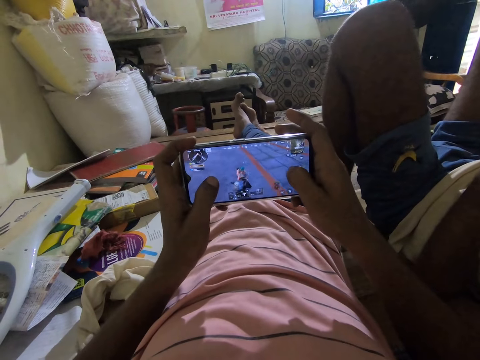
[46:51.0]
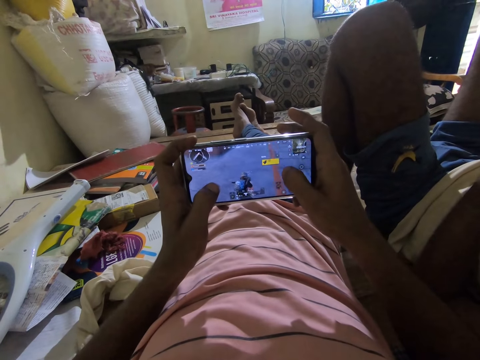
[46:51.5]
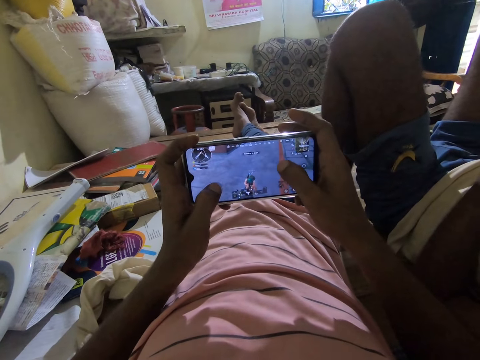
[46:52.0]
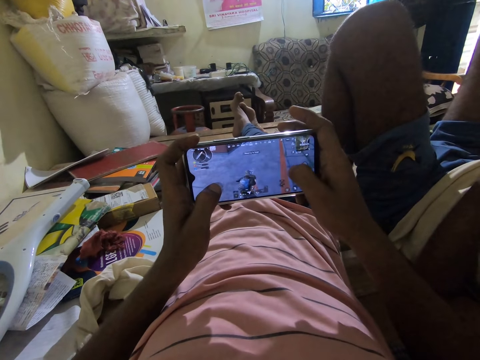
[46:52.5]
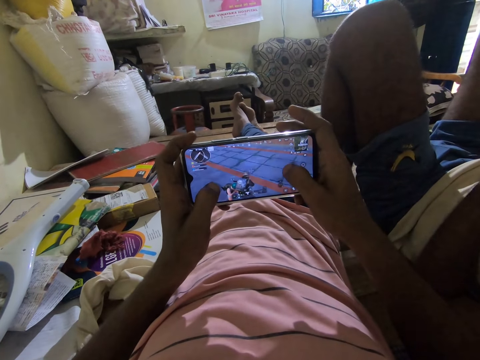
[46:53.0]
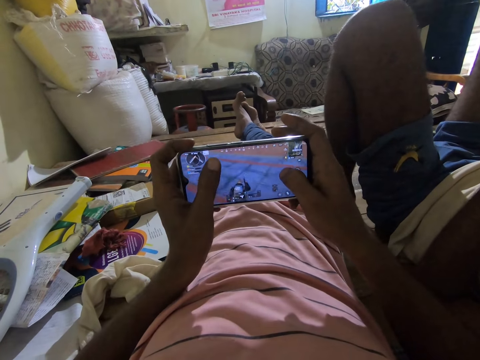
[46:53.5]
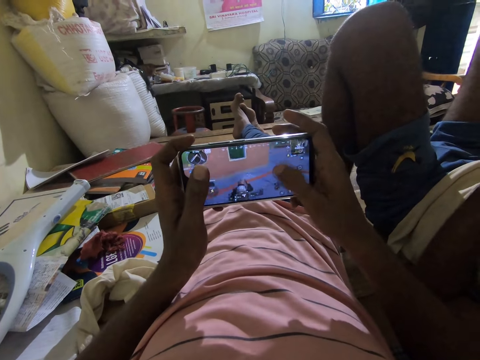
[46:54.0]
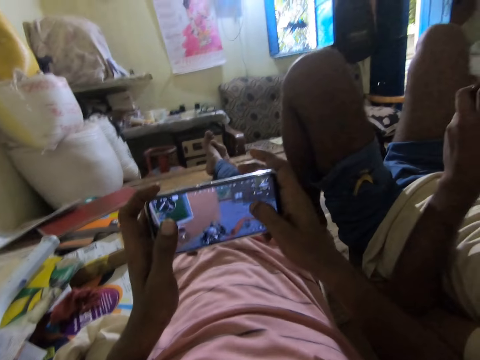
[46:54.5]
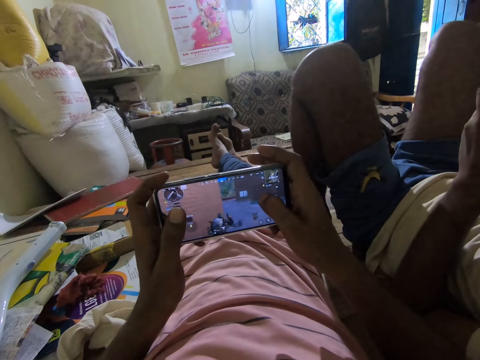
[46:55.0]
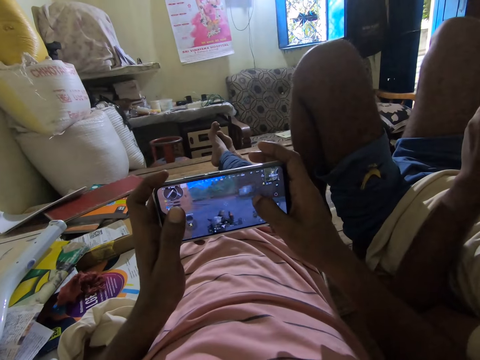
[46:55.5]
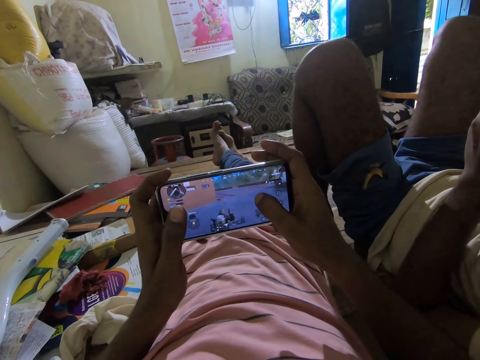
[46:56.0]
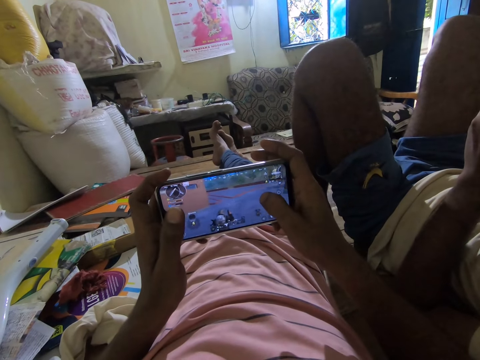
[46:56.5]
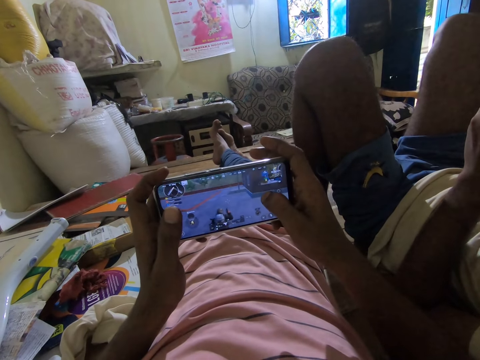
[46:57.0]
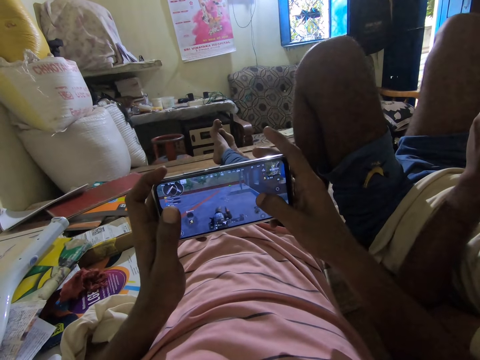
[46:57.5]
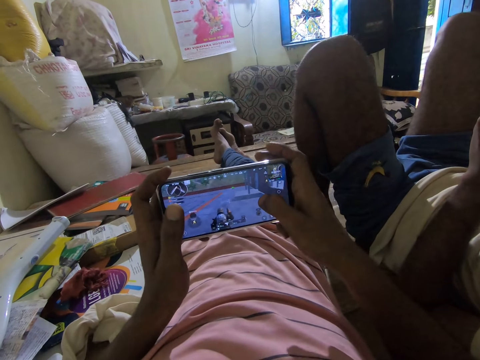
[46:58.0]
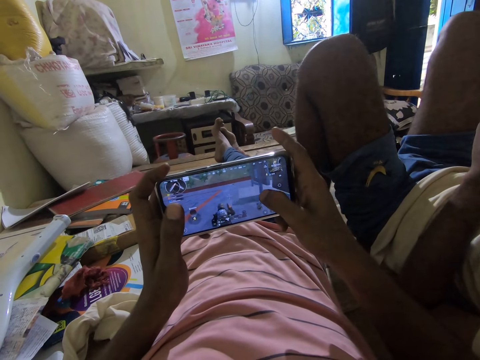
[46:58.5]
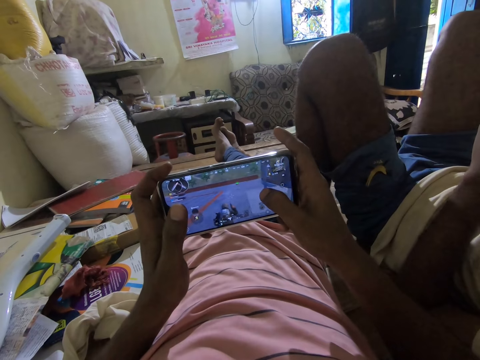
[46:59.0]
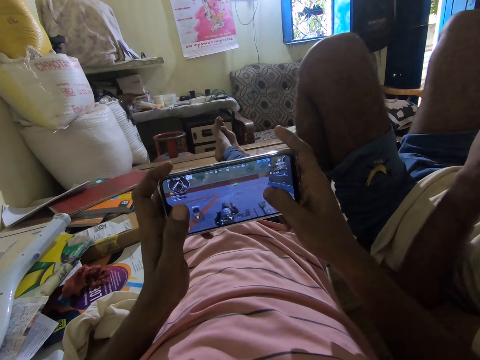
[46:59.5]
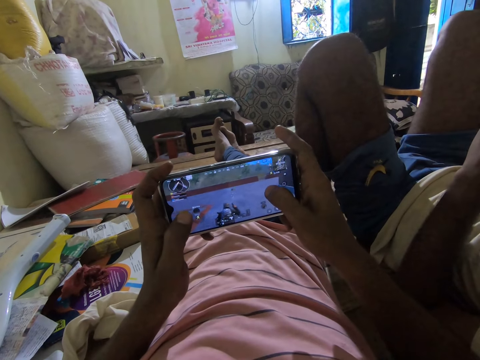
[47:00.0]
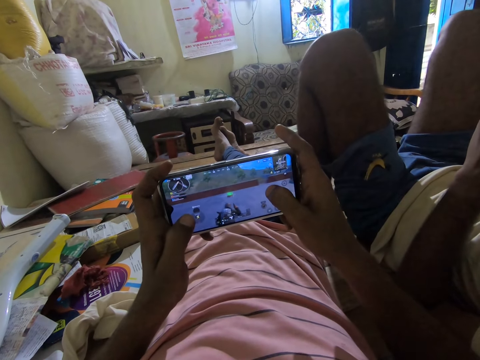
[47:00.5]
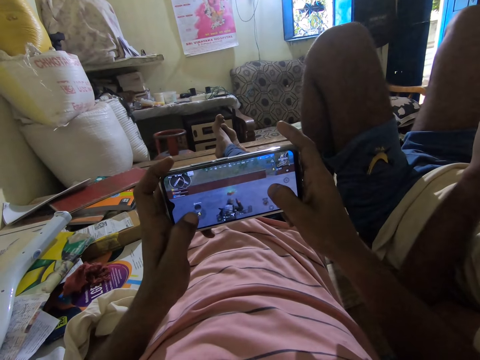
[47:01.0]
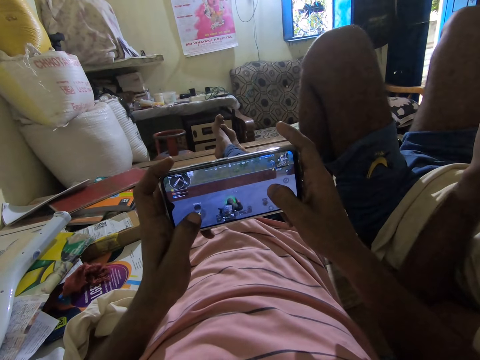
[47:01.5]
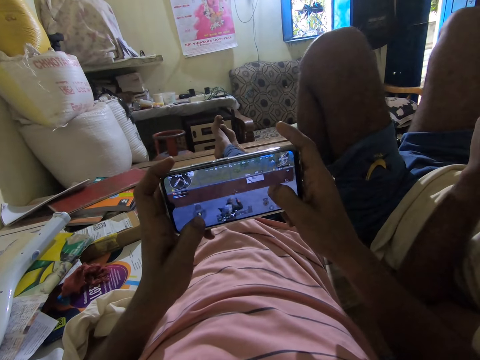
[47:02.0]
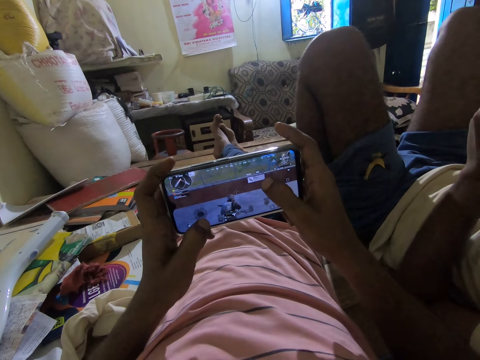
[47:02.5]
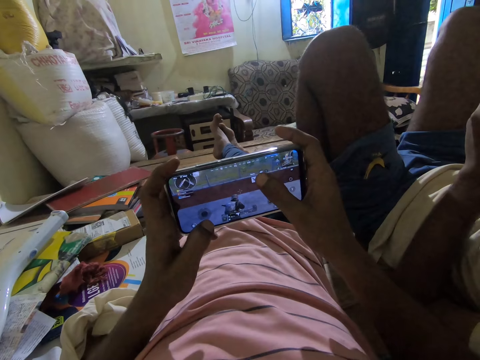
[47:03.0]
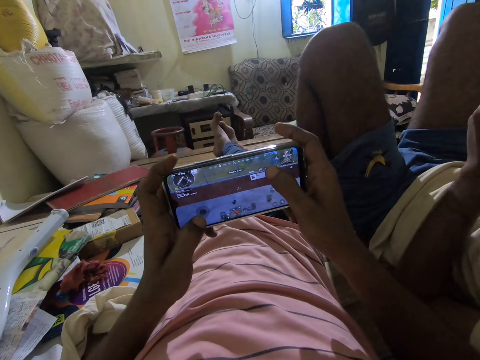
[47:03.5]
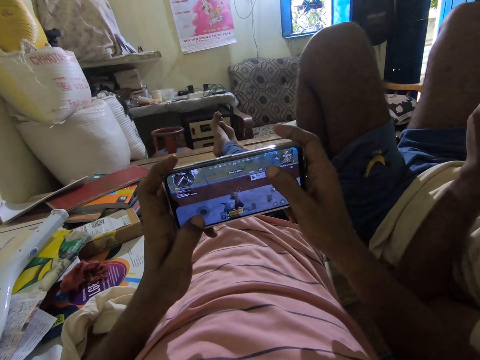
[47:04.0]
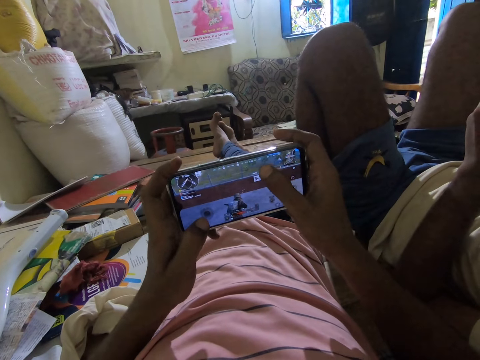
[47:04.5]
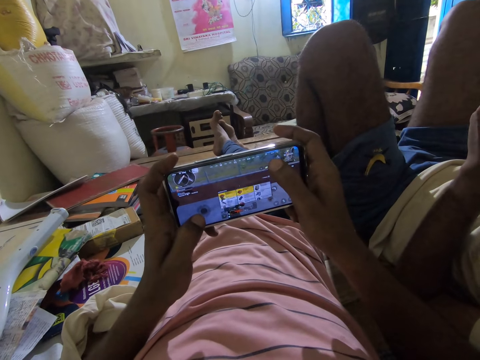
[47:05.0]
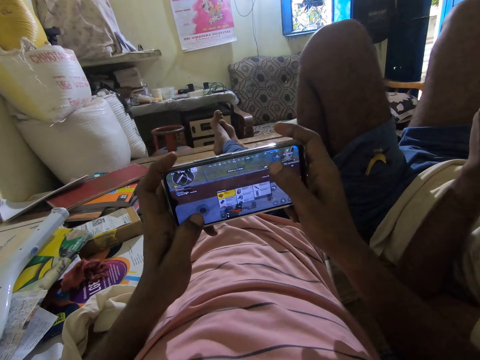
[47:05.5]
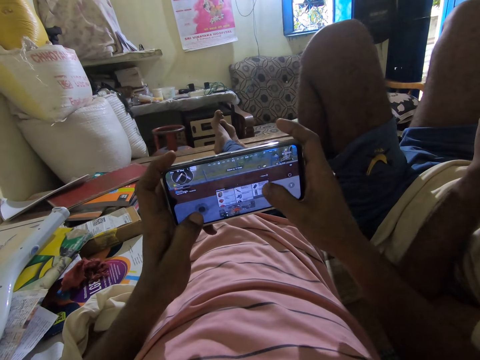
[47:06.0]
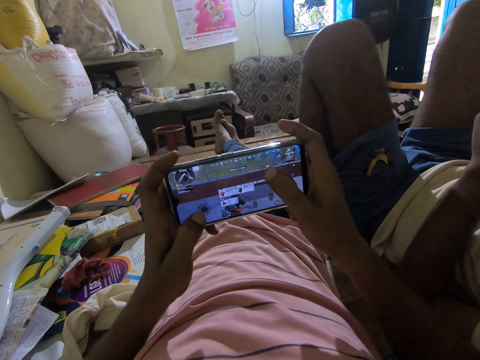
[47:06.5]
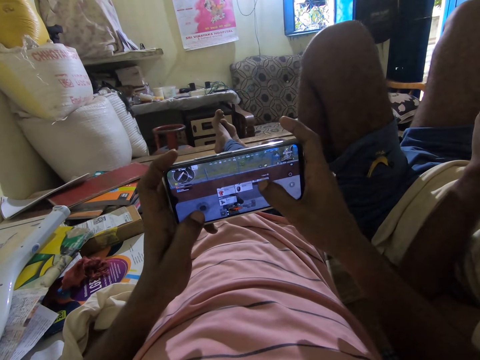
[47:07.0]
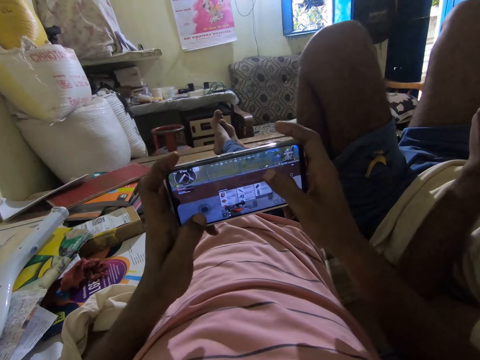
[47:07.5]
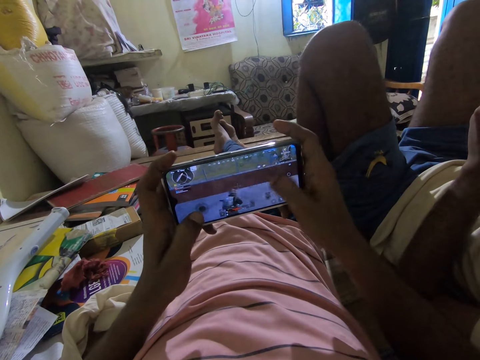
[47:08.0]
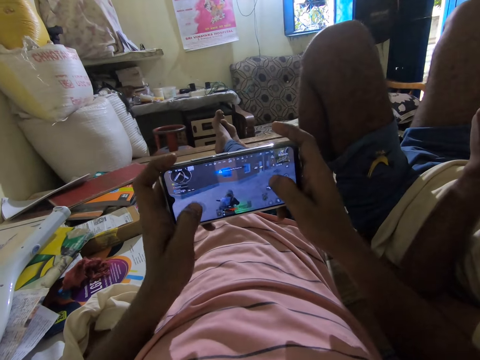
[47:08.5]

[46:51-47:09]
The camera wearer talks to a man in a room. They play a game in a phone. They talk in the room. They play a game in the phone.

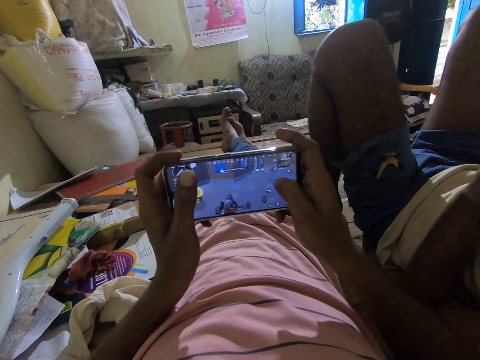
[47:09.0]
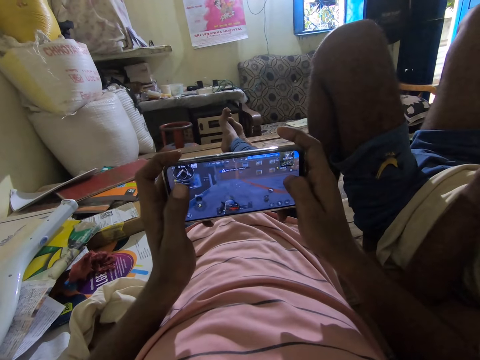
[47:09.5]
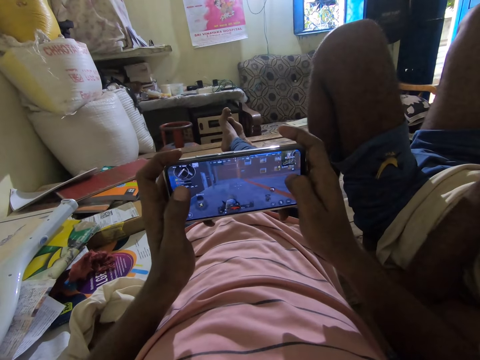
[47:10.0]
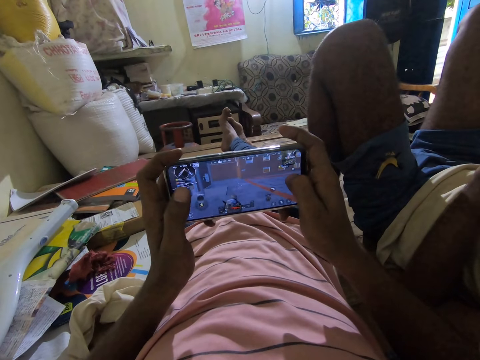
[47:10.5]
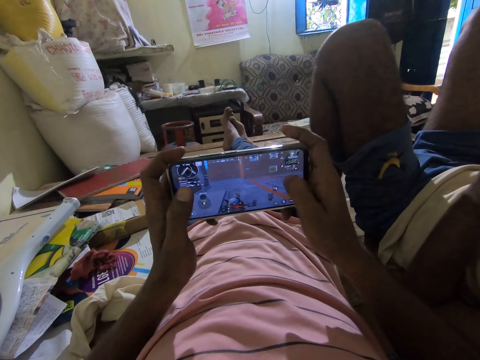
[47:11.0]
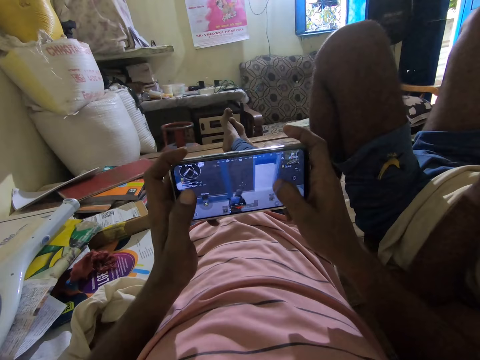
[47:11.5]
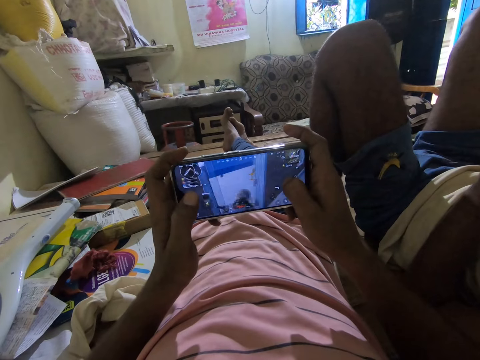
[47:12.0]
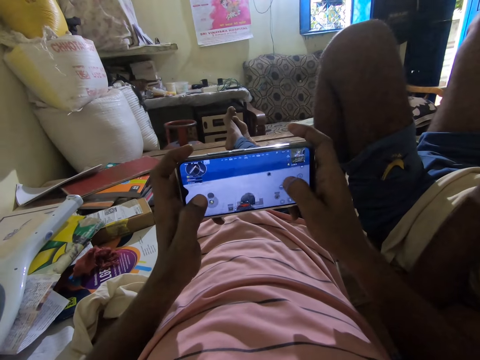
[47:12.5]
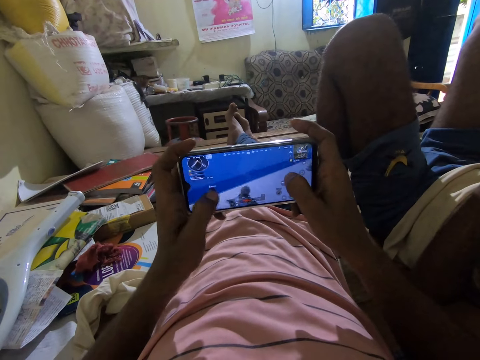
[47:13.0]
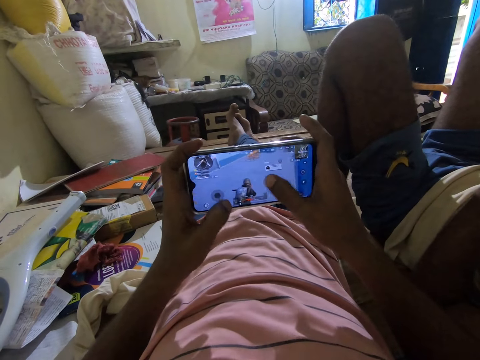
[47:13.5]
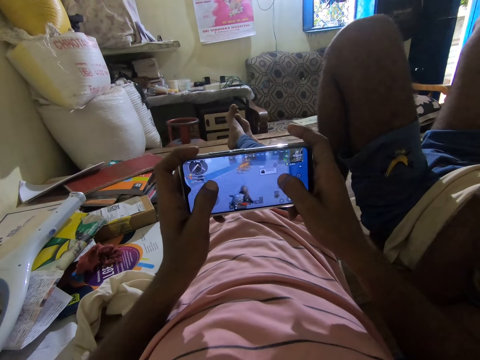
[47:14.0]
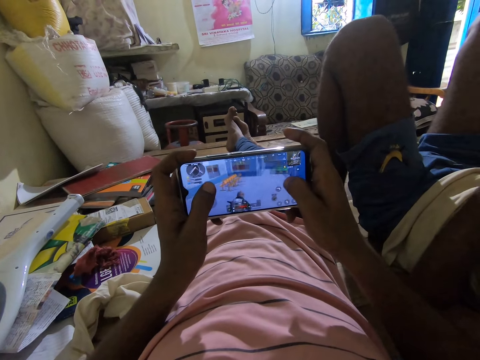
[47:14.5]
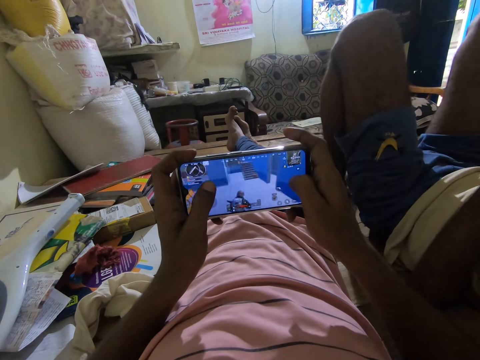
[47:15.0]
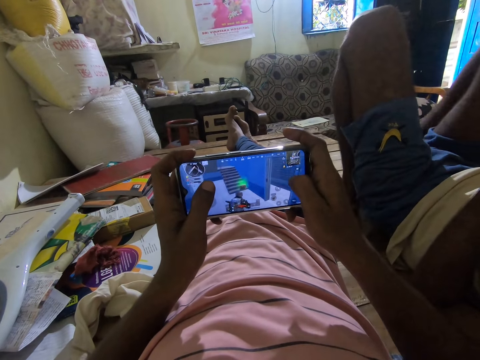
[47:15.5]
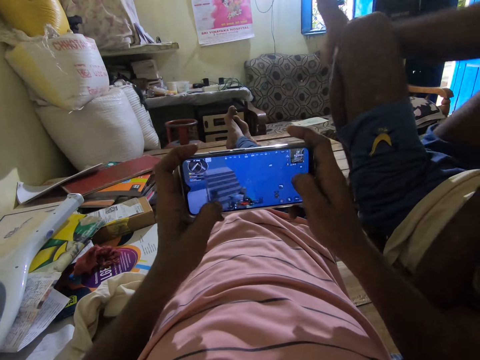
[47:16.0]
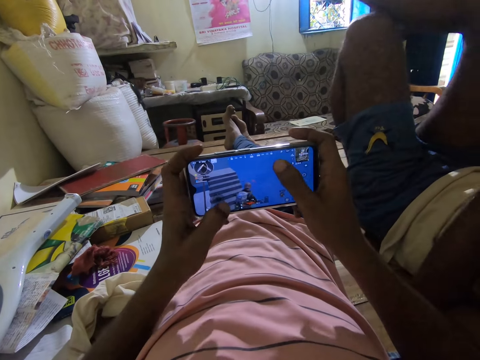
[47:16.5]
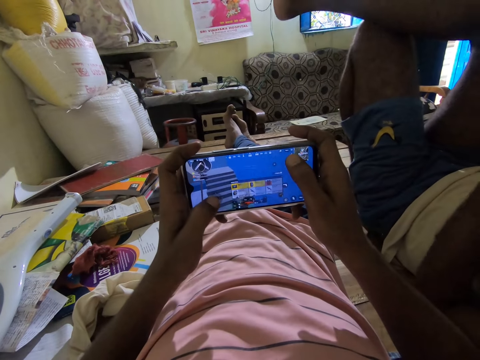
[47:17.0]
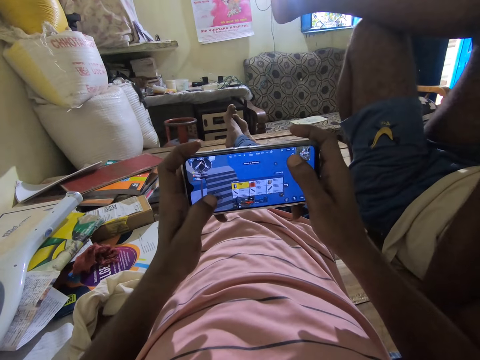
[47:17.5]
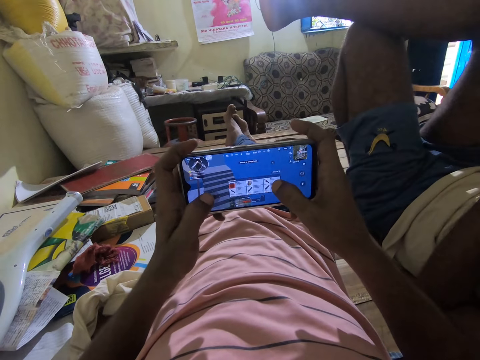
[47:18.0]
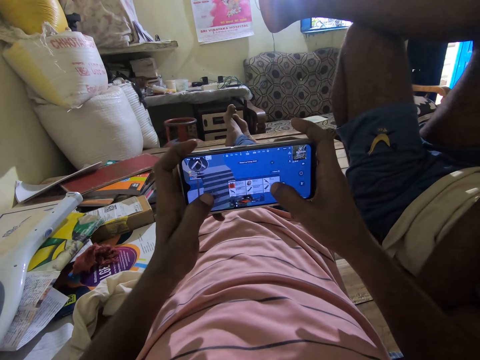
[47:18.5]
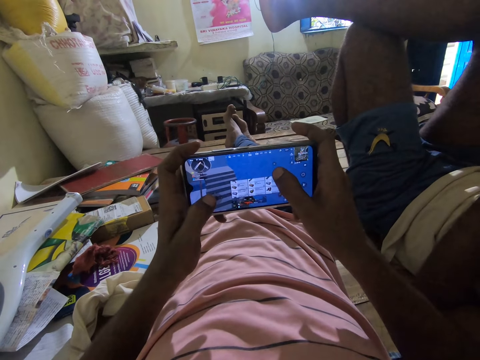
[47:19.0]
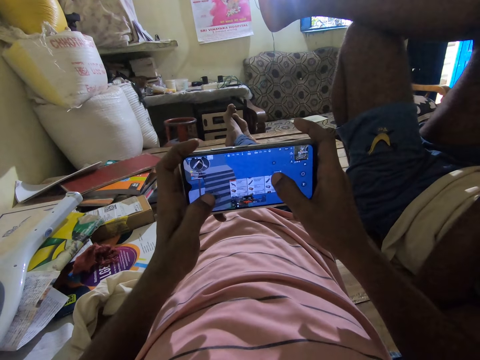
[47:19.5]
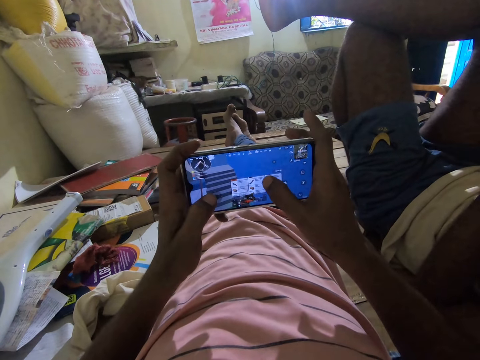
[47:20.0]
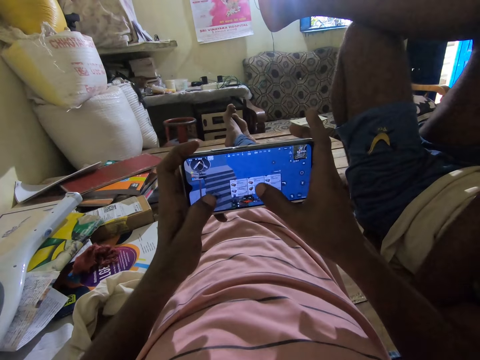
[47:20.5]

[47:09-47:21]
A man talks to the camera wearer in a room. The camera wearer plays a game in a phone. The man talks to the camera wearer in the room. The camera wearer plays a game in the phone.
